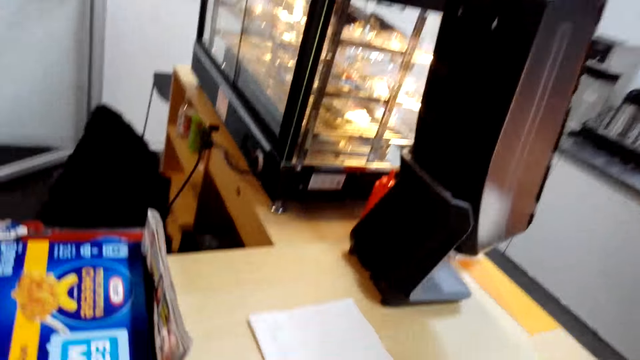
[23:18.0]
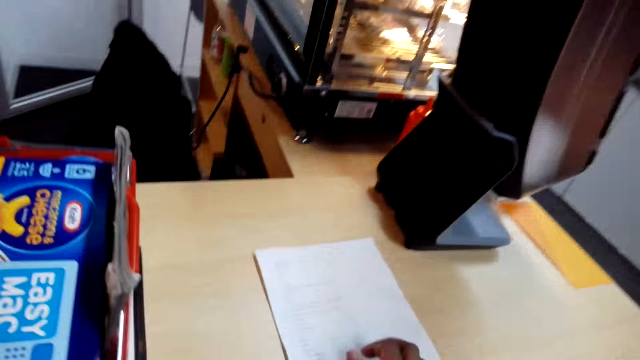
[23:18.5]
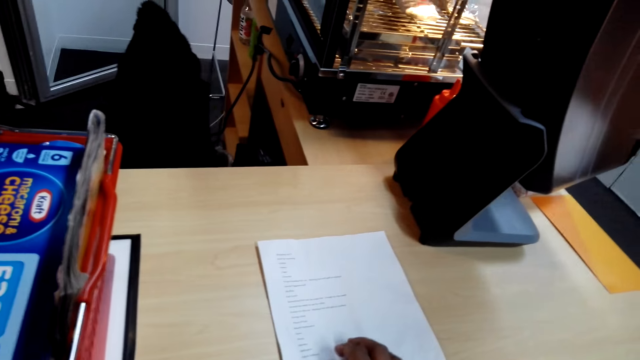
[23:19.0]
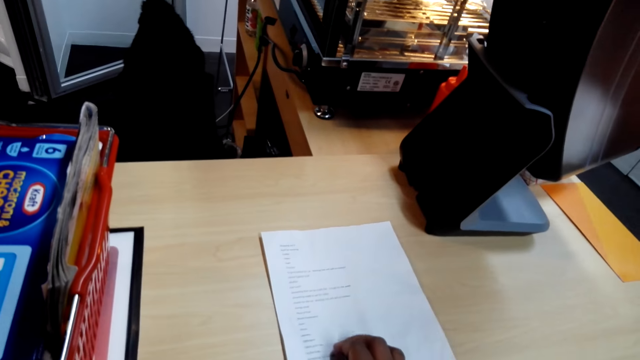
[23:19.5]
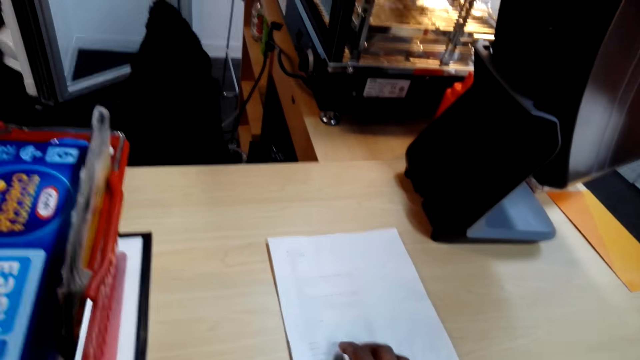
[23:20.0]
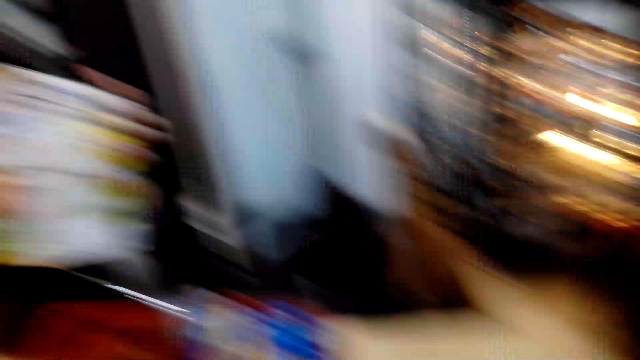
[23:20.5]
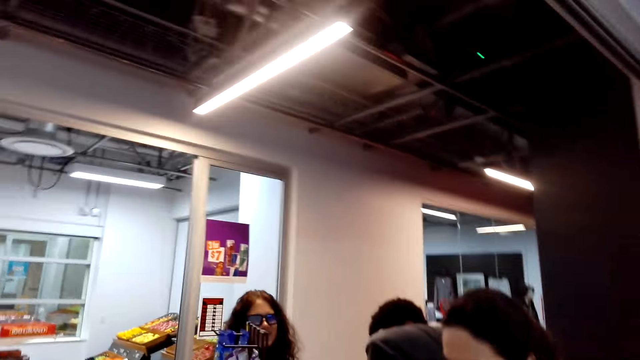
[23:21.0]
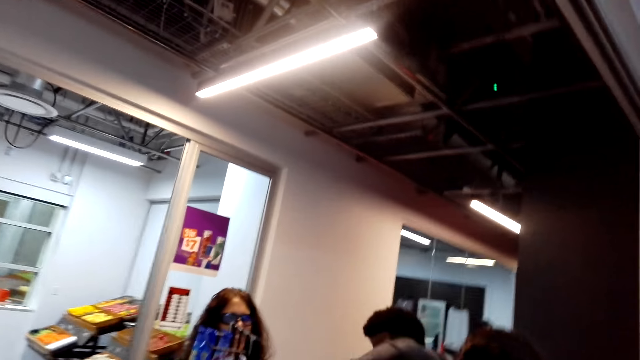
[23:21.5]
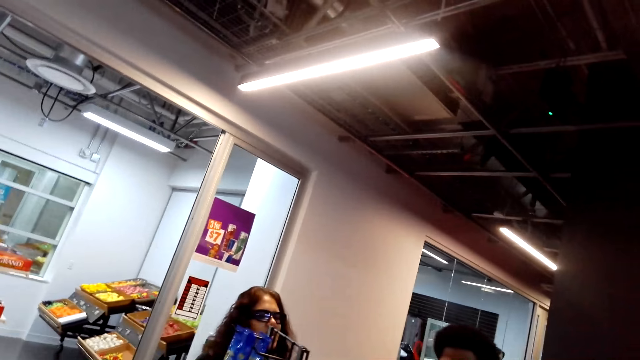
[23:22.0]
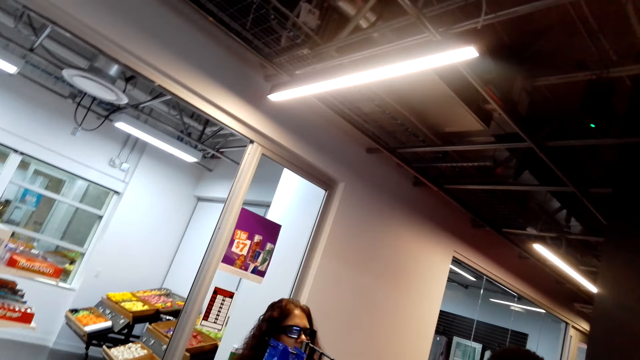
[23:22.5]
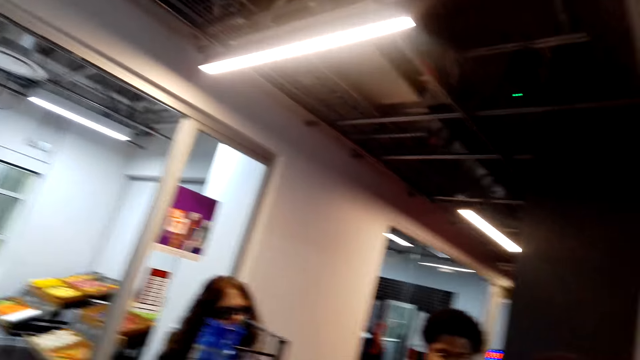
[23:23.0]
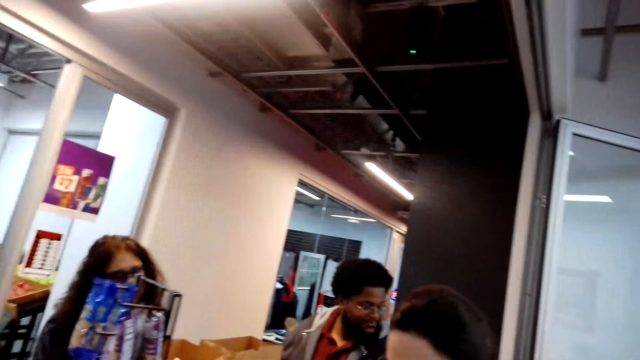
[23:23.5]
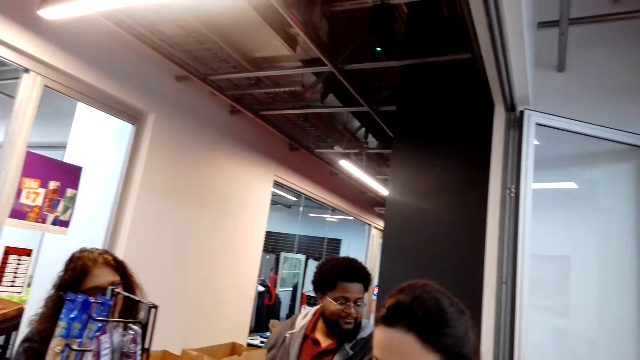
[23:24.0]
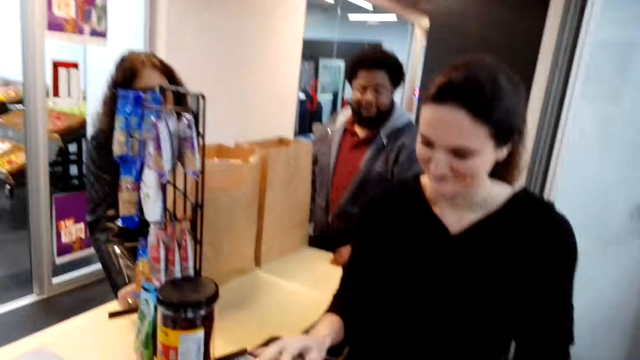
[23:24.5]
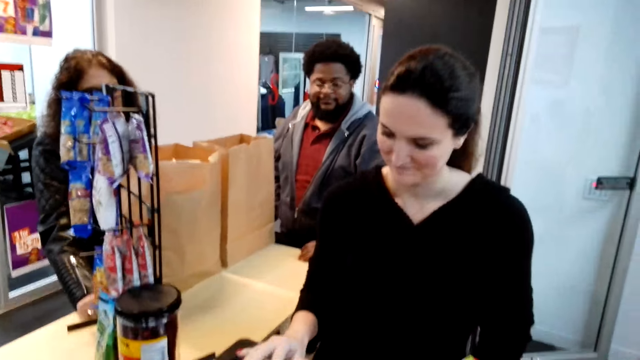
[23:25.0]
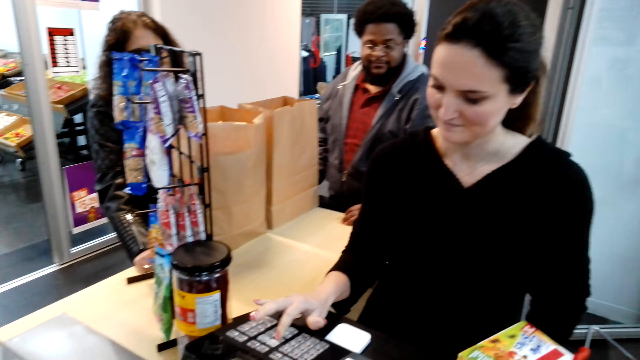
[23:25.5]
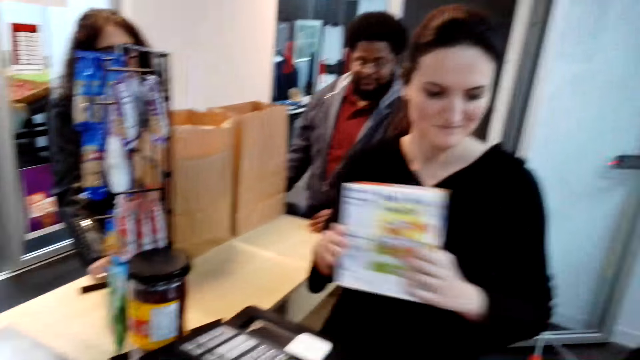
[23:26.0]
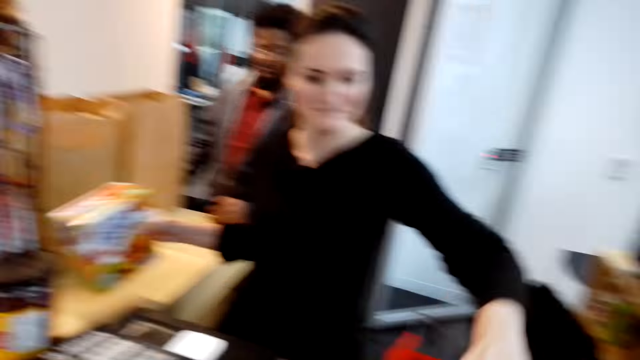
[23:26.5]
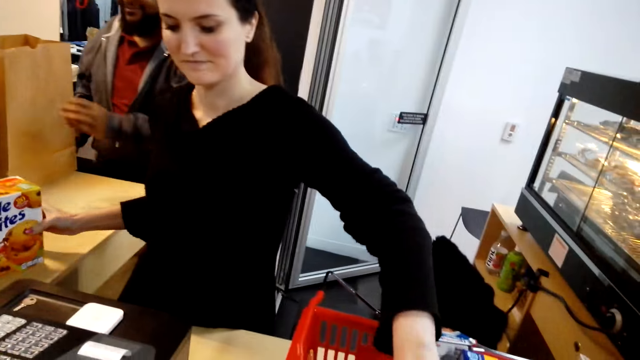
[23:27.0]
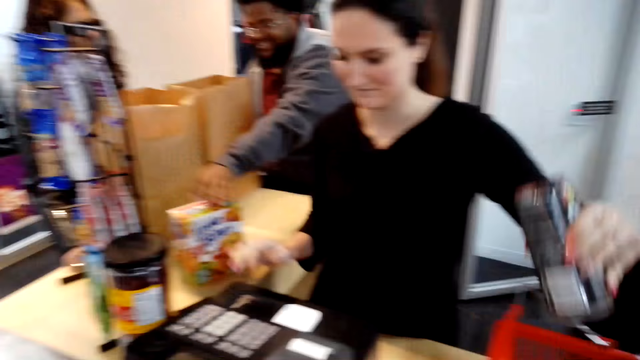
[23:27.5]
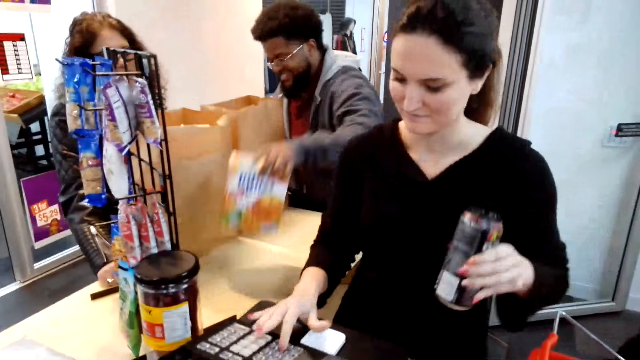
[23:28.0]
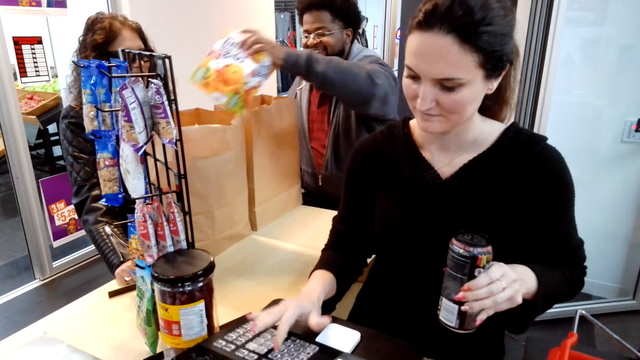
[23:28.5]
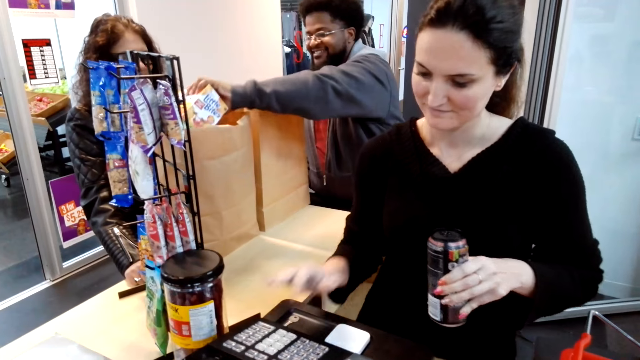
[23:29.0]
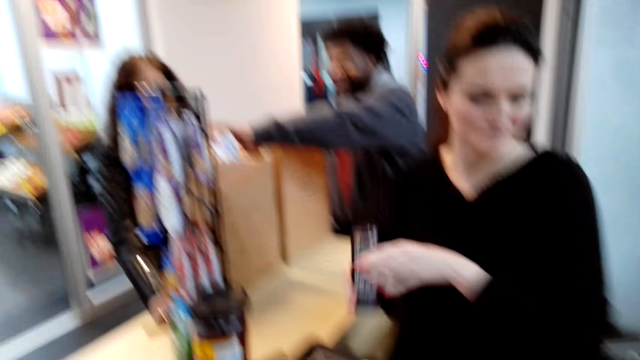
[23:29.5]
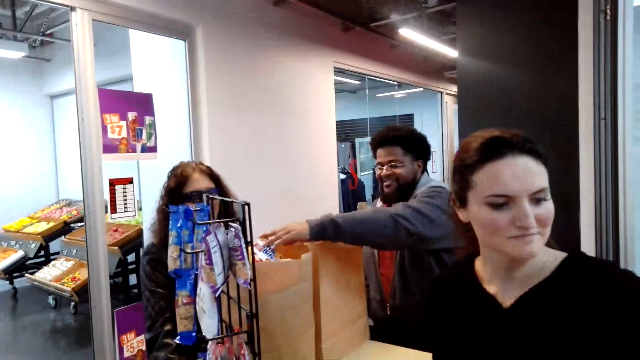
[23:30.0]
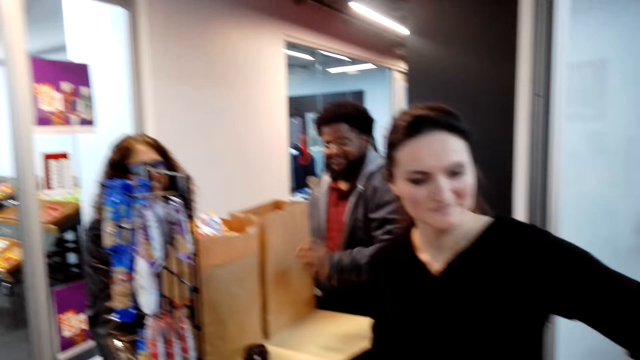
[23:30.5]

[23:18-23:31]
The camera wearer reads a paper. They touch the food list paper. They dialogue with a cashier. The cashier prices the goods with the cashier machine. A person packs the items in the backpack.

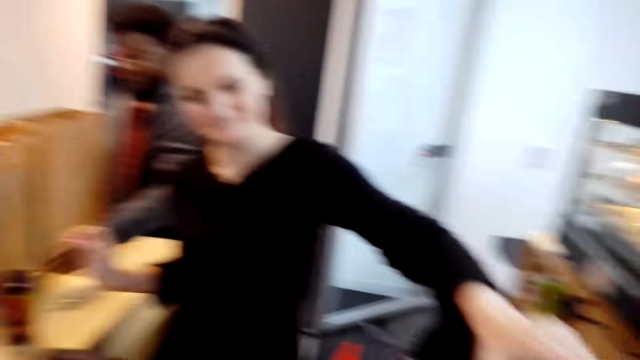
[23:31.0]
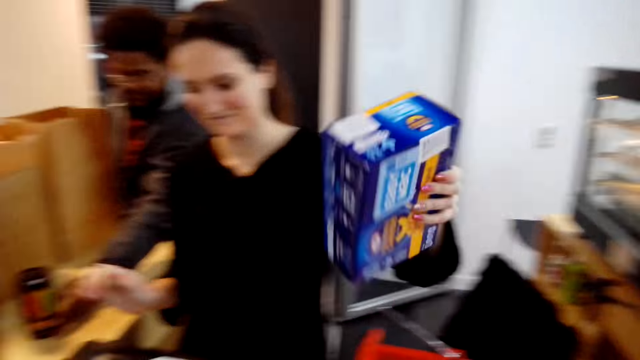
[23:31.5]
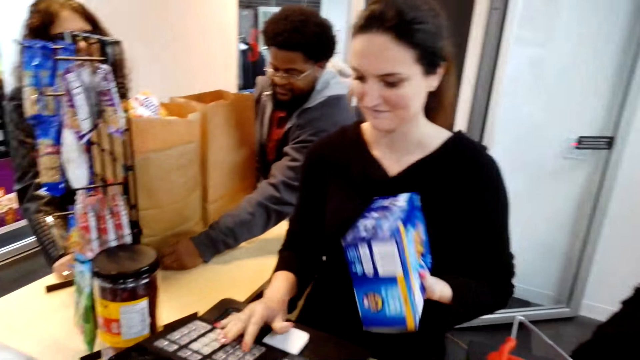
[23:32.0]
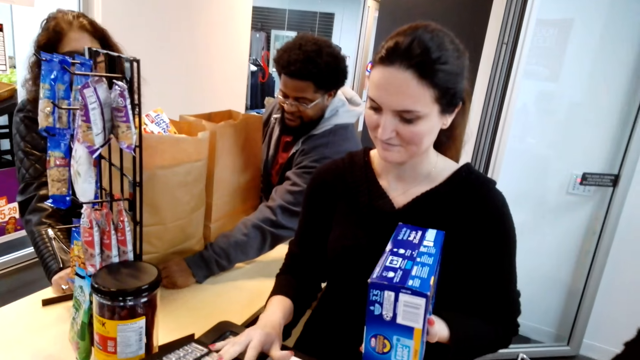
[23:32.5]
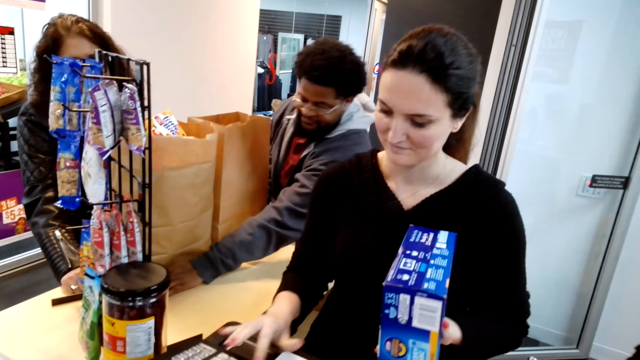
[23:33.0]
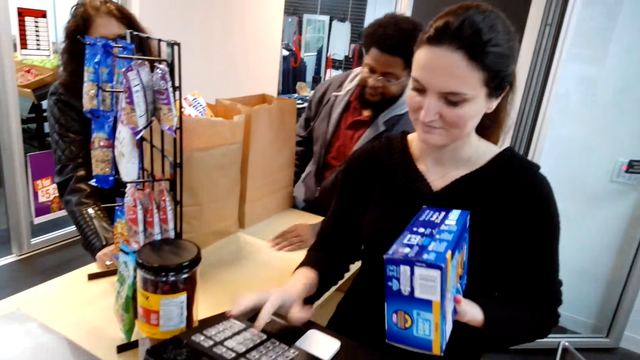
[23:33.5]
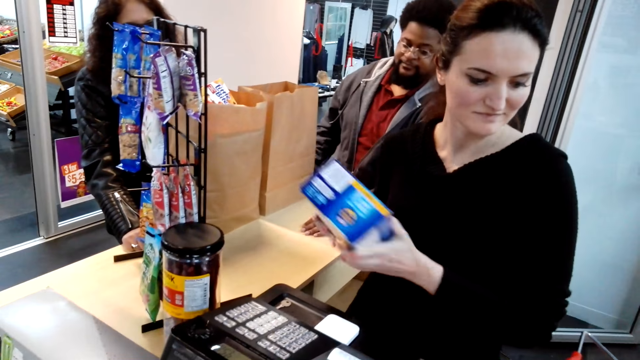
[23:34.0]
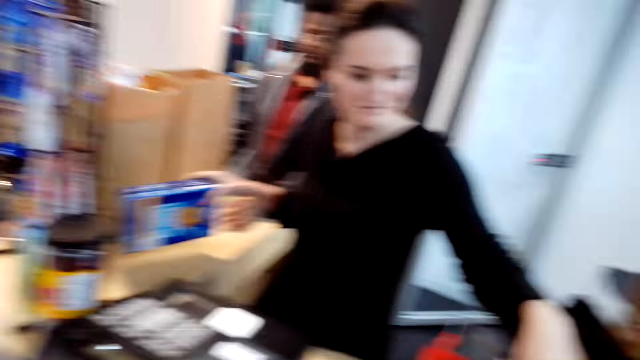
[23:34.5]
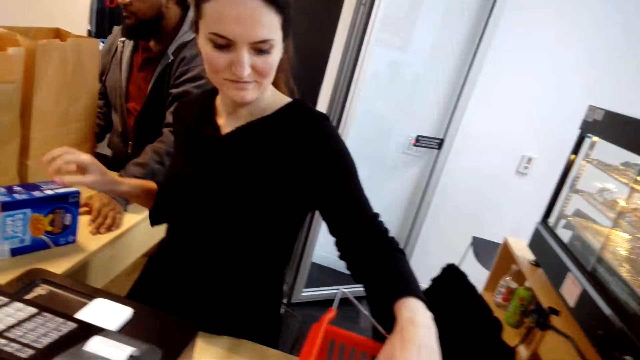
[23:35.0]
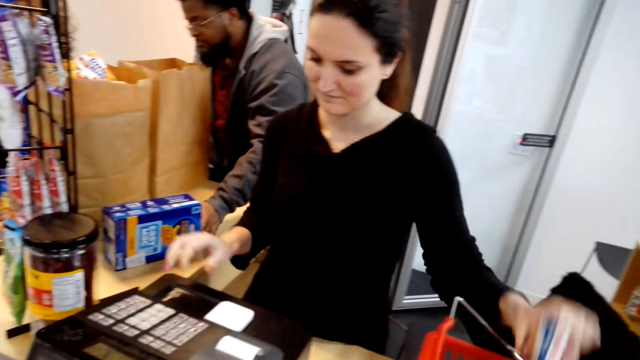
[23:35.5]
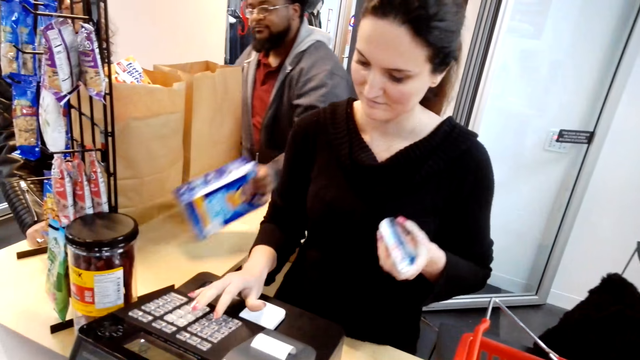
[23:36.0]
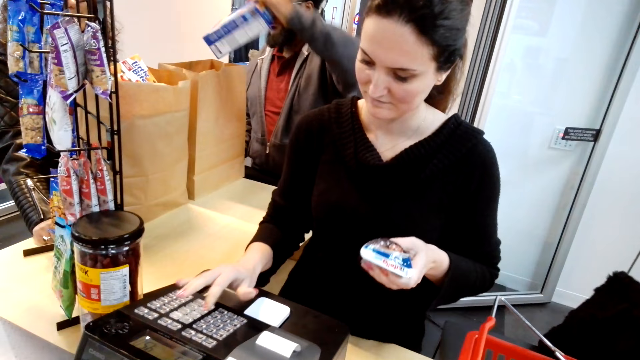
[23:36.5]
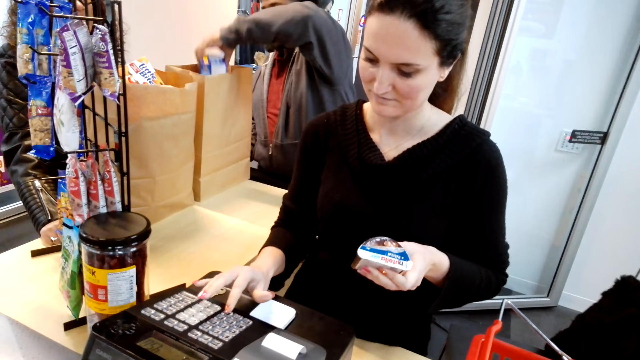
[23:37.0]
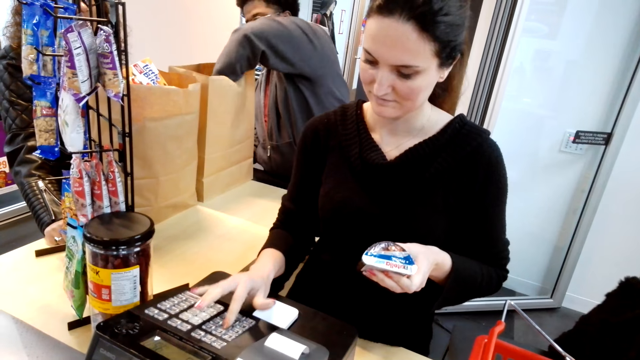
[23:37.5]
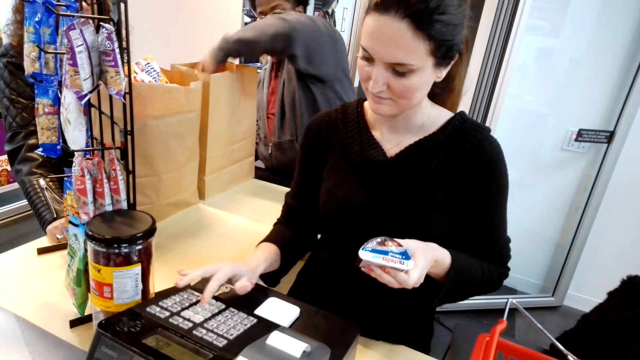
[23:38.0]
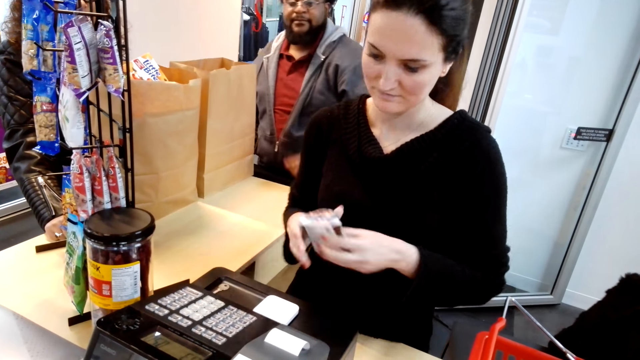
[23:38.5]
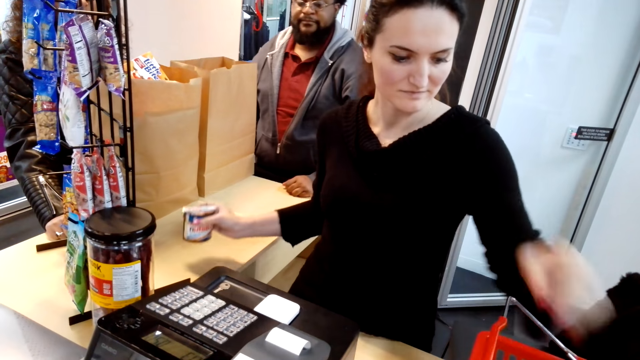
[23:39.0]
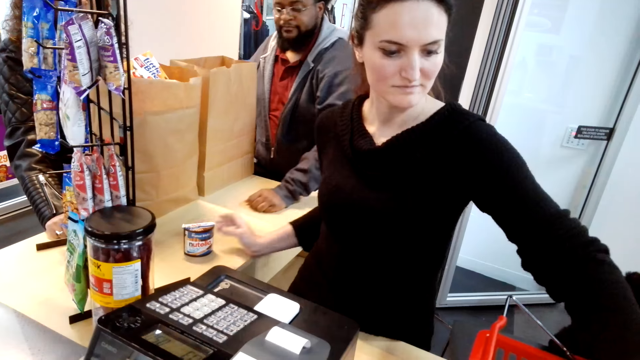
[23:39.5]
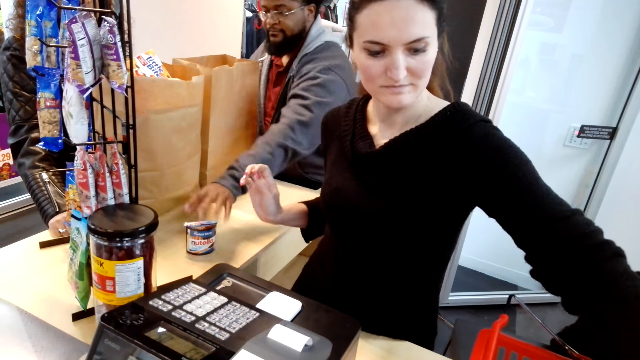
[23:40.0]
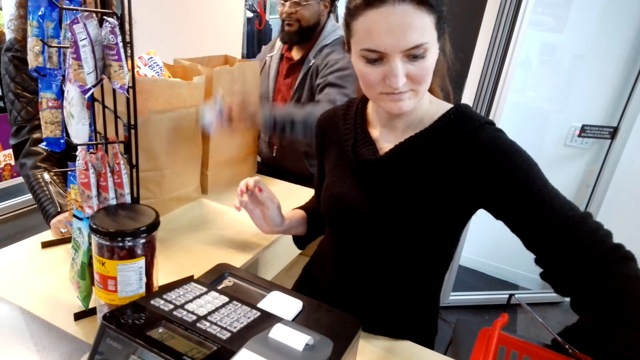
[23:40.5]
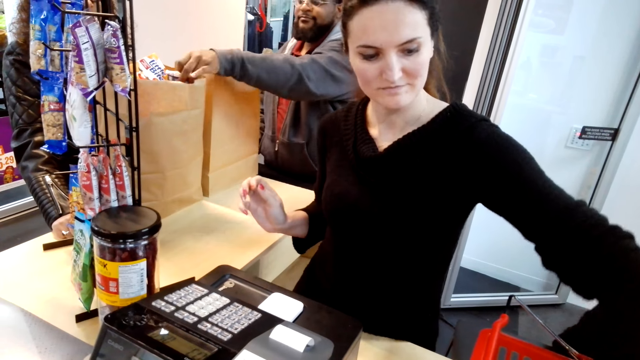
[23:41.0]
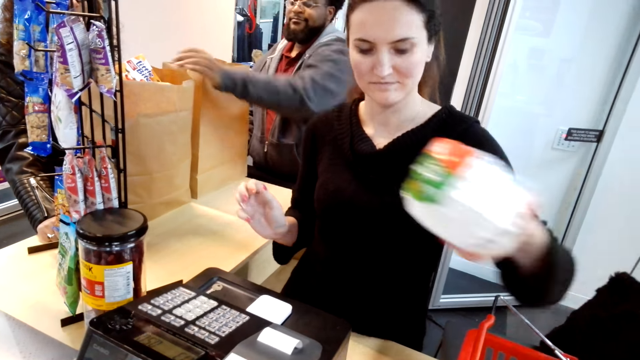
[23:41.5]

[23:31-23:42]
The cashier calculates the items with the machine. The person packs the items in the backpack.
